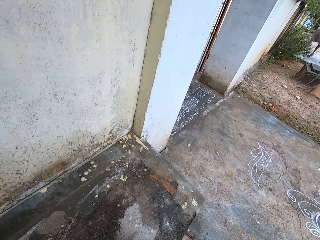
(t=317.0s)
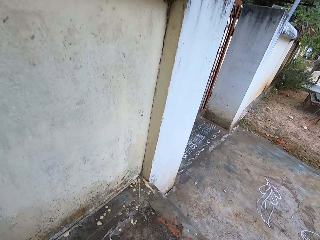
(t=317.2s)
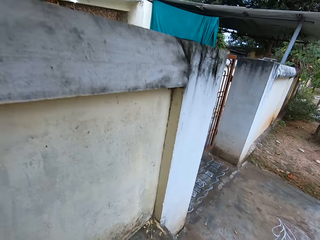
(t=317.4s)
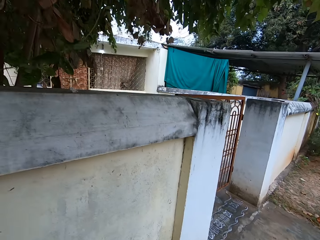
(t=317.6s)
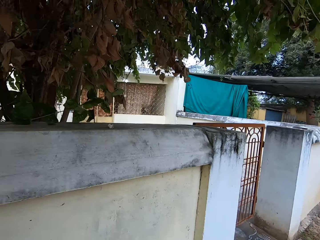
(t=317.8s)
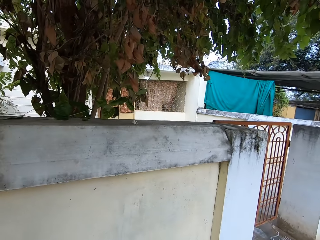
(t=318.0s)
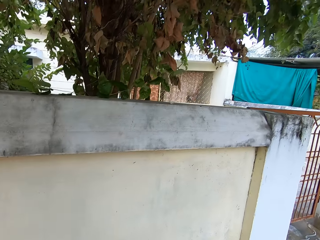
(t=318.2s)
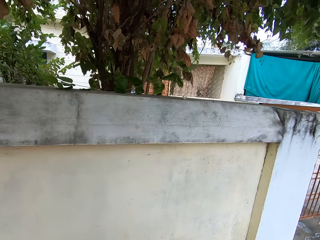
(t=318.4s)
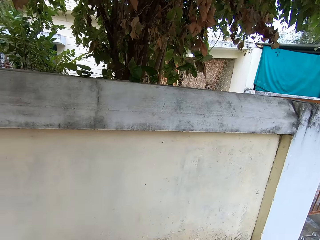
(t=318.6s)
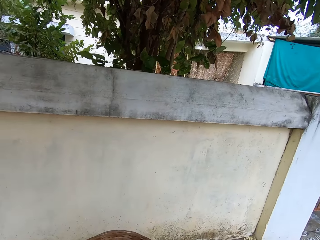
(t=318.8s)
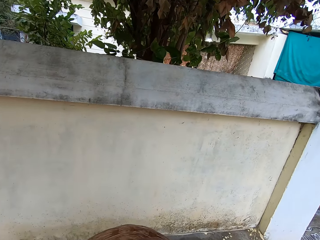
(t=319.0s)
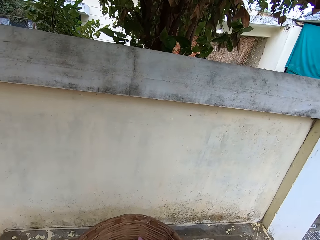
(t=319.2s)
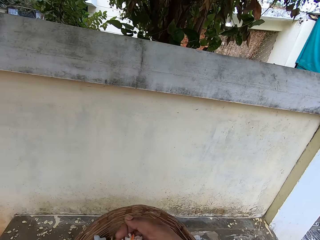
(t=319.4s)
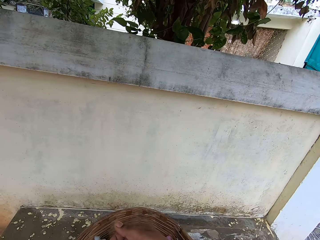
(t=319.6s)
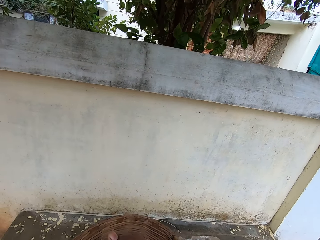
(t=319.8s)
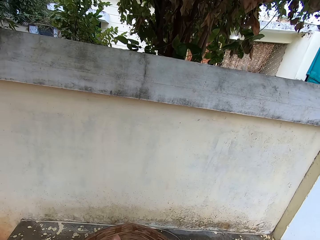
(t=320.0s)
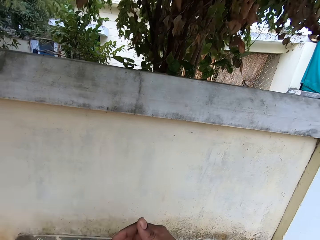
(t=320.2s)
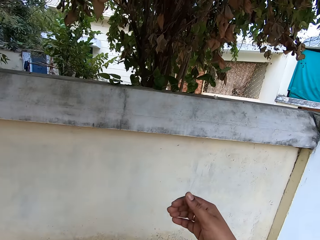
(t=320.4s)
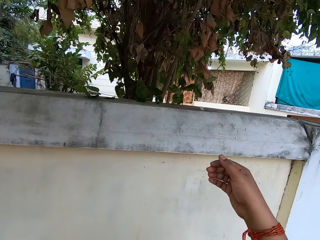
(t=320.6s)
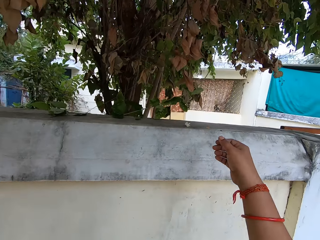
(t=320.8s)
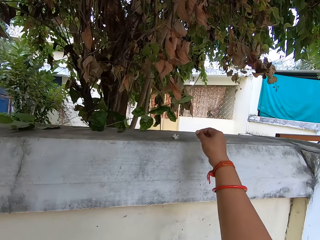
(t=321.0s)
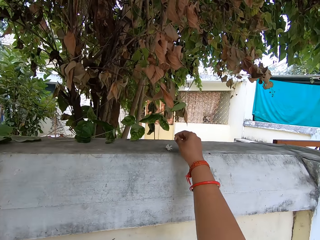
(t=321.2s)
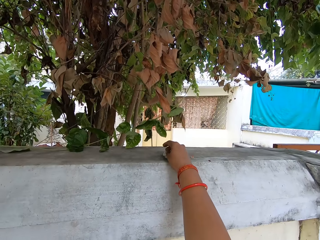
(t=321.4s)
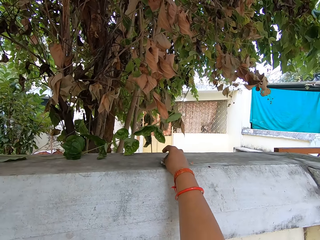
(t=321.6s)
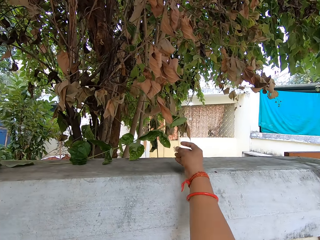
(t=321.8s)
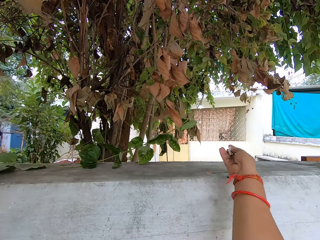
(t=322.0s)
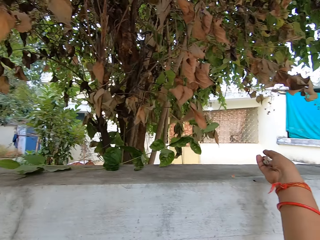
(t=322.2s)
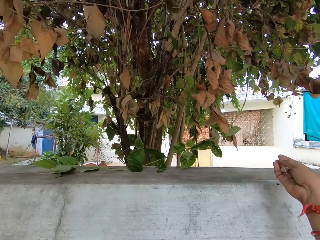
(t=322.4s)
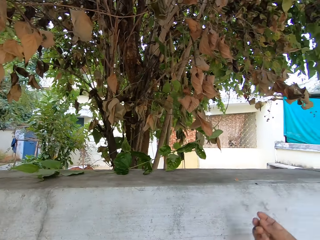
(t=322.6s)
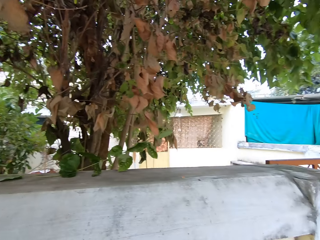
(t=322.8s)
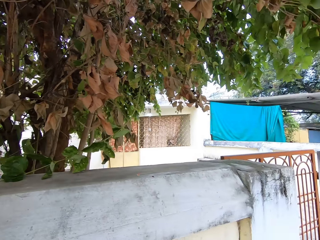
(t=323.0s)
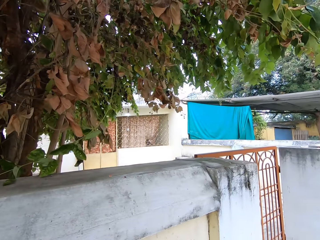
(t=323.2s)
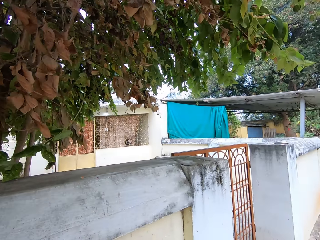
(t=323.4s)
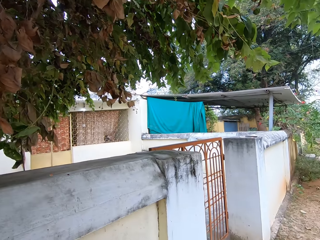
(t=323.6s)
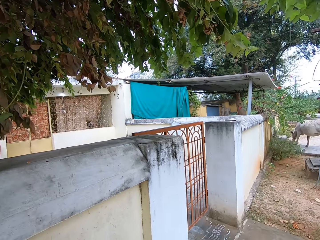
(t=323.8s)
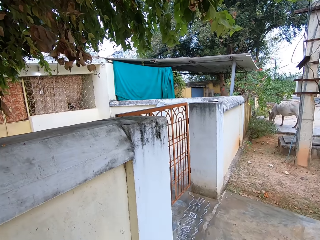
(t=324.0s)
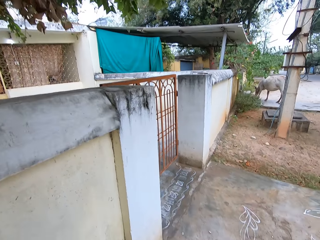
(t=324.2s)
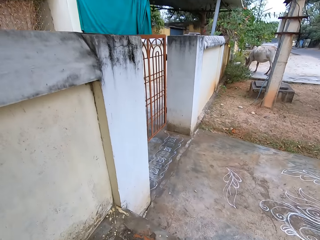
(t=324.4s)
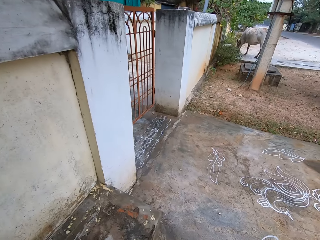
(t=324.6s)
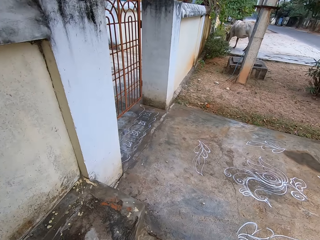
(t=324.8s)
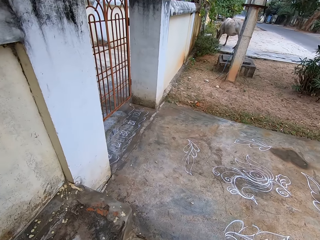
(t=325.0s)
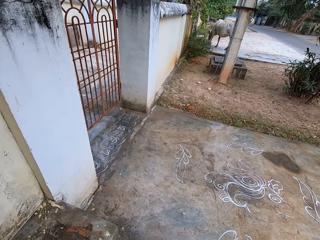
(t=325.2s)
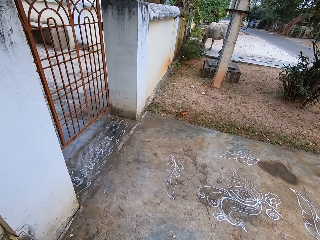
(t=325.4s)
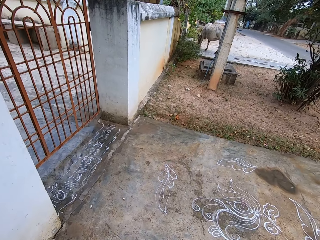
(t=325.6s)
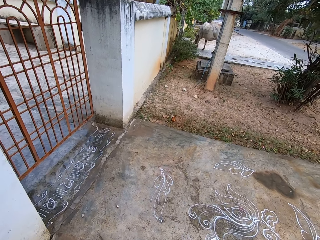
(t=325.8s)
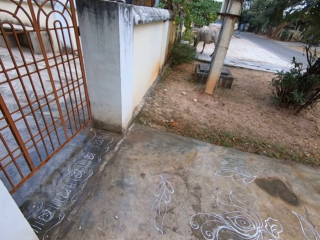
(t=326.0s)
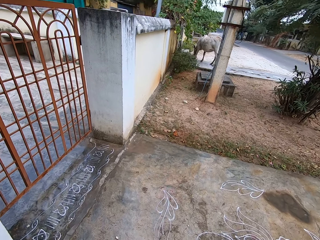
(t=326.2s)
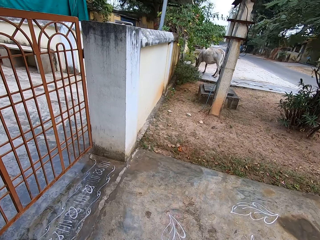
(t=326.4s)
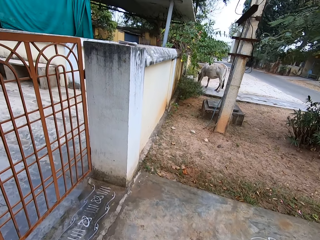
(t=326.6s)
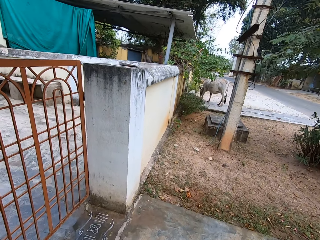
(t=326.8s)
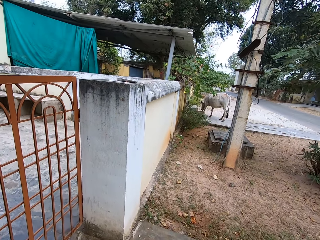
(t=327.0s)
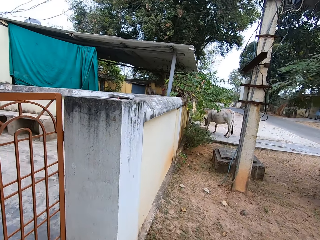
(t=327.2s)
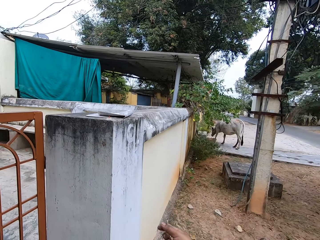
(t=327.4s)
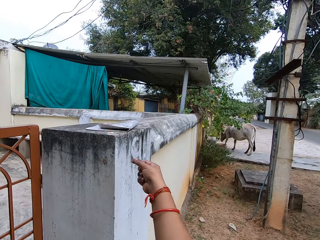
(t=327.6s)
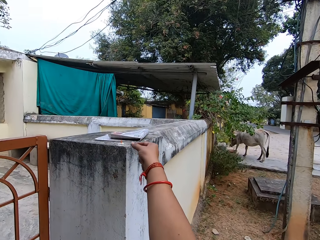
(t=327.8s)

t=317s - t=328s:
The camera wearer places the flowers in the basket. They pick a flower from the wall. They walk on the pavement.

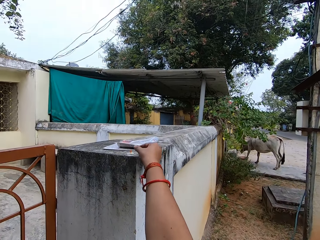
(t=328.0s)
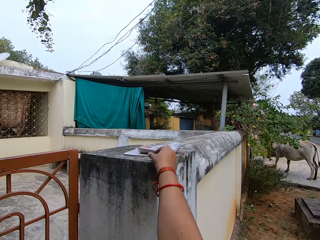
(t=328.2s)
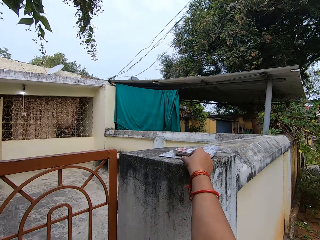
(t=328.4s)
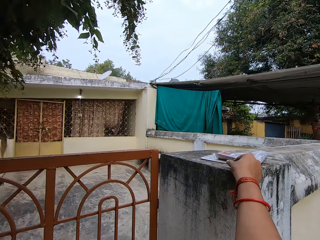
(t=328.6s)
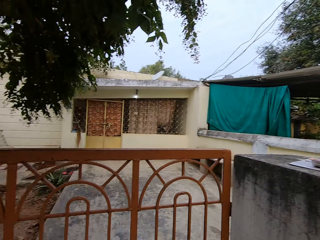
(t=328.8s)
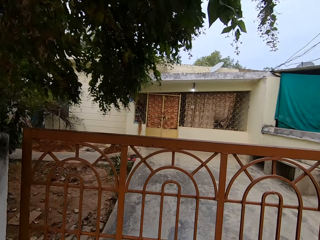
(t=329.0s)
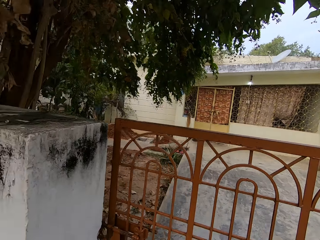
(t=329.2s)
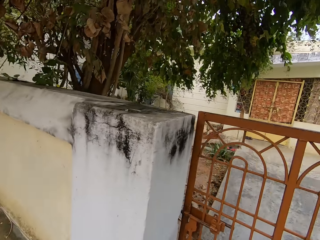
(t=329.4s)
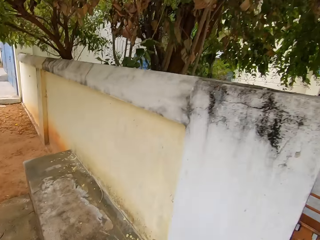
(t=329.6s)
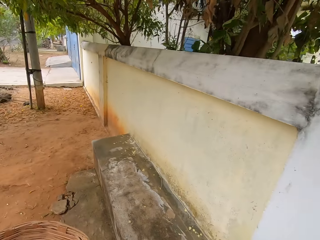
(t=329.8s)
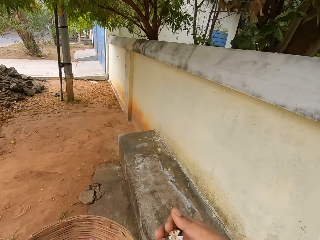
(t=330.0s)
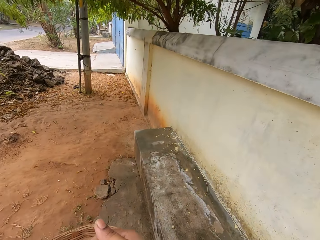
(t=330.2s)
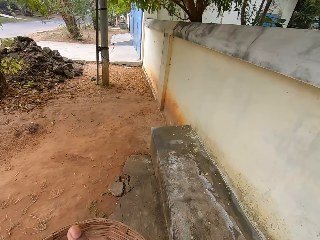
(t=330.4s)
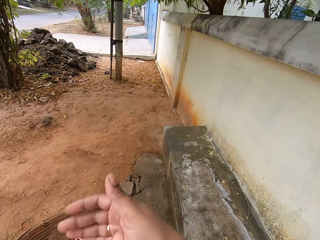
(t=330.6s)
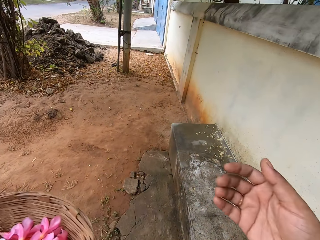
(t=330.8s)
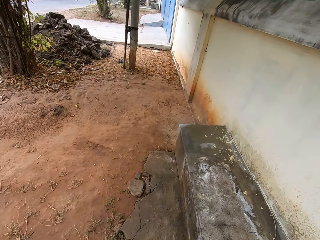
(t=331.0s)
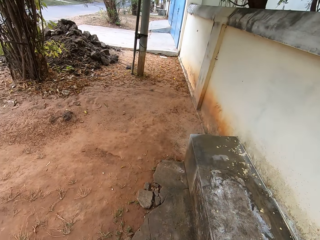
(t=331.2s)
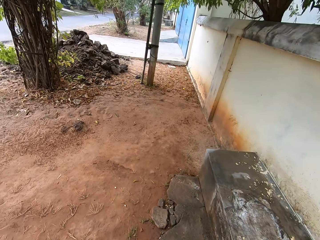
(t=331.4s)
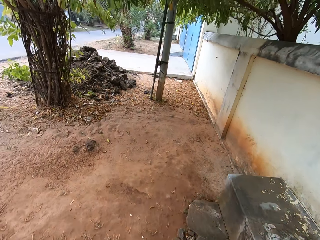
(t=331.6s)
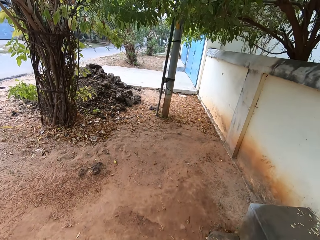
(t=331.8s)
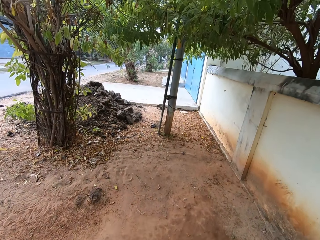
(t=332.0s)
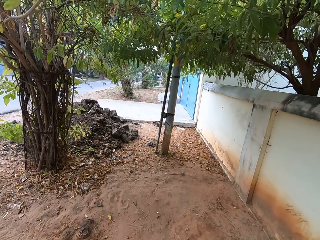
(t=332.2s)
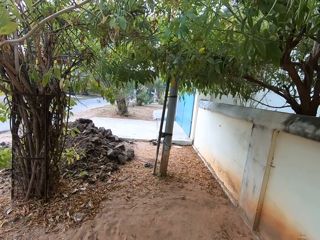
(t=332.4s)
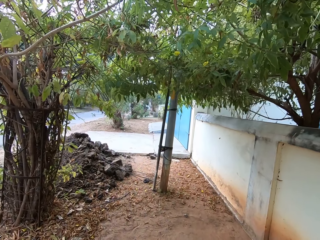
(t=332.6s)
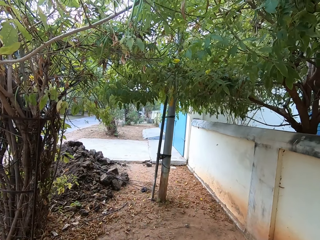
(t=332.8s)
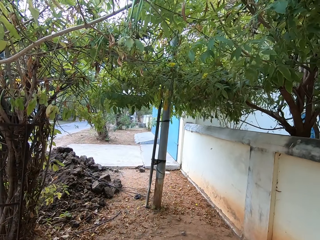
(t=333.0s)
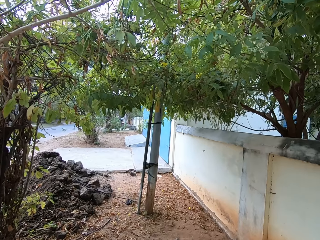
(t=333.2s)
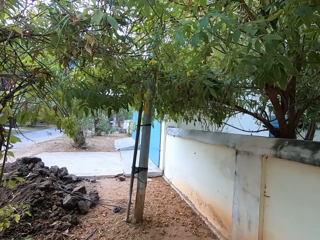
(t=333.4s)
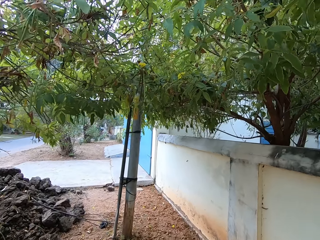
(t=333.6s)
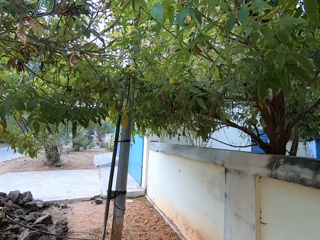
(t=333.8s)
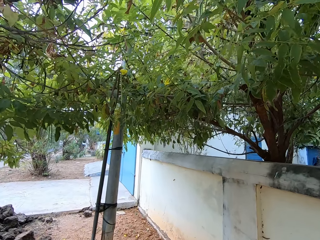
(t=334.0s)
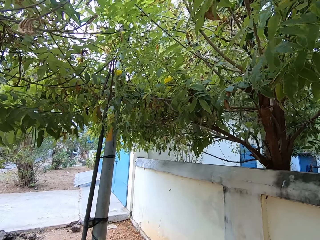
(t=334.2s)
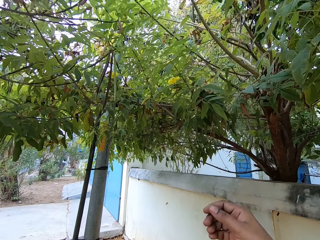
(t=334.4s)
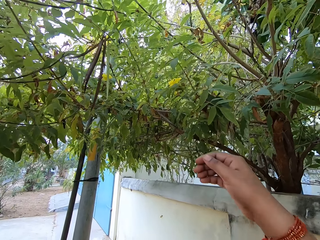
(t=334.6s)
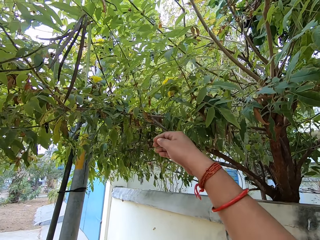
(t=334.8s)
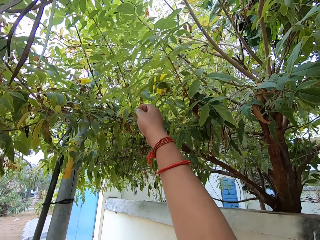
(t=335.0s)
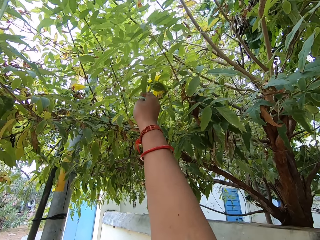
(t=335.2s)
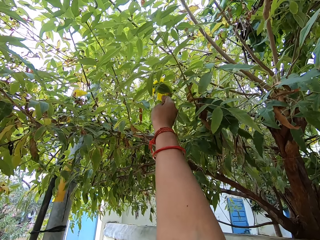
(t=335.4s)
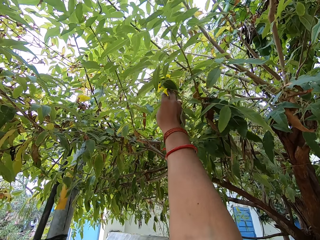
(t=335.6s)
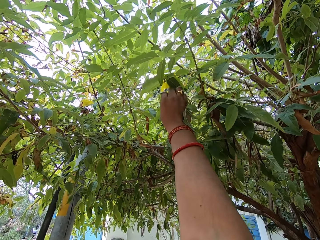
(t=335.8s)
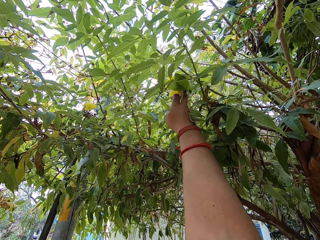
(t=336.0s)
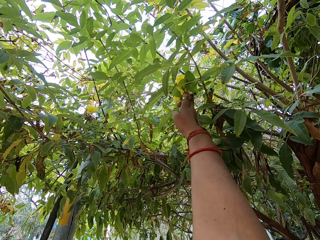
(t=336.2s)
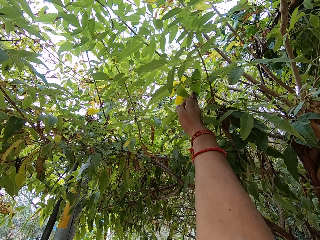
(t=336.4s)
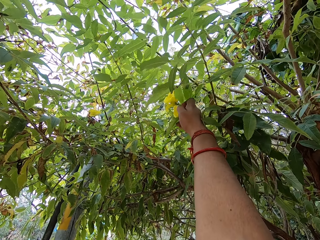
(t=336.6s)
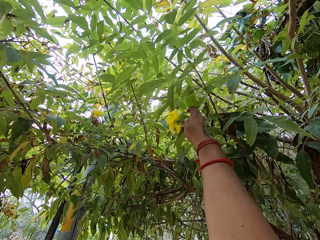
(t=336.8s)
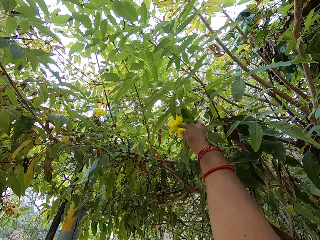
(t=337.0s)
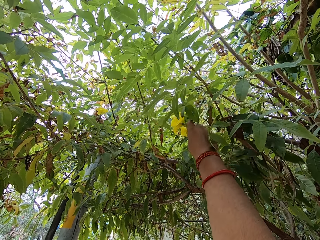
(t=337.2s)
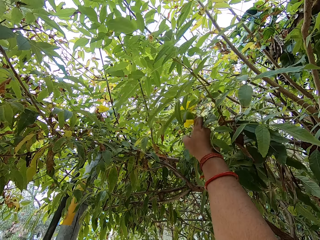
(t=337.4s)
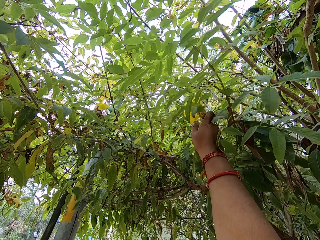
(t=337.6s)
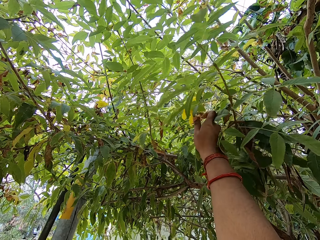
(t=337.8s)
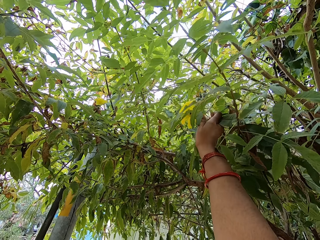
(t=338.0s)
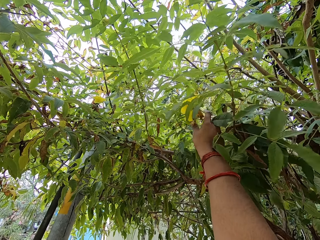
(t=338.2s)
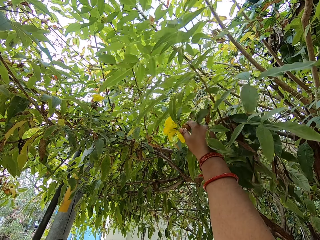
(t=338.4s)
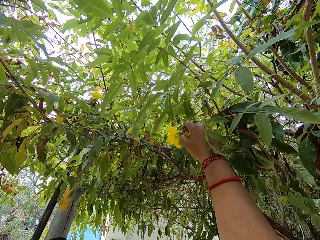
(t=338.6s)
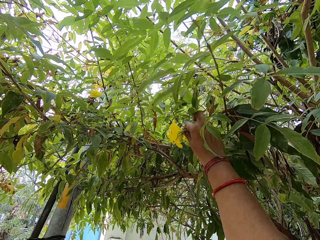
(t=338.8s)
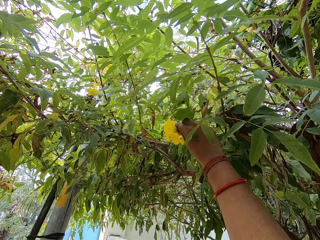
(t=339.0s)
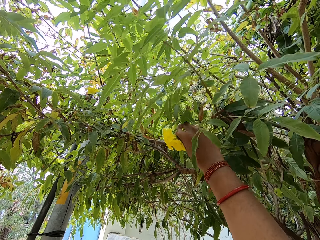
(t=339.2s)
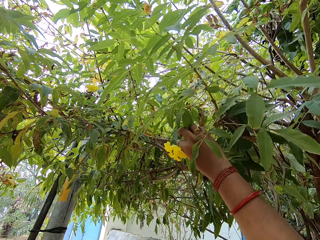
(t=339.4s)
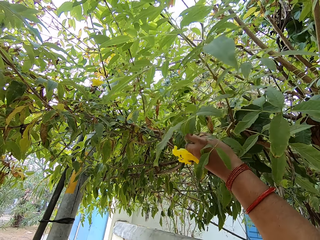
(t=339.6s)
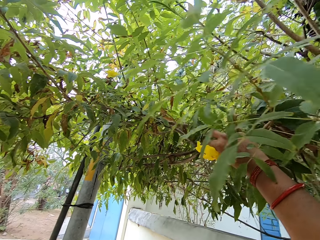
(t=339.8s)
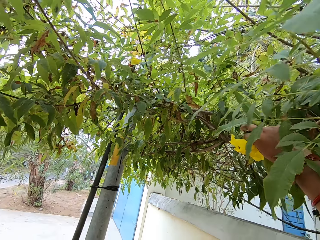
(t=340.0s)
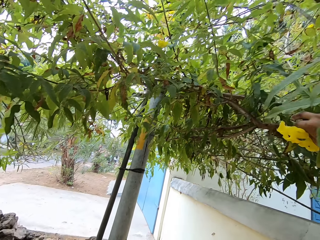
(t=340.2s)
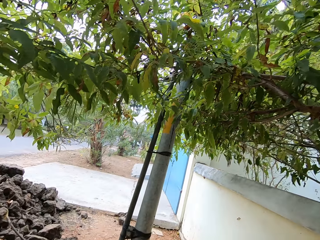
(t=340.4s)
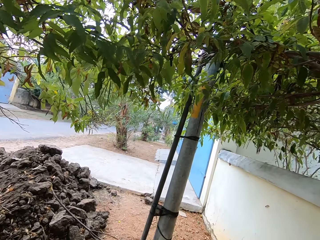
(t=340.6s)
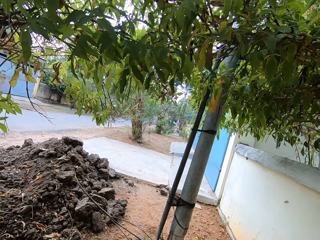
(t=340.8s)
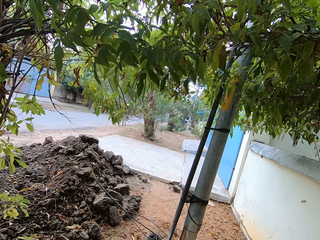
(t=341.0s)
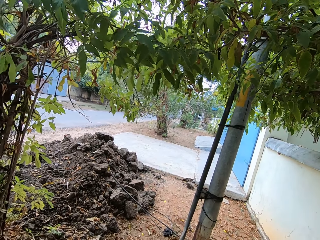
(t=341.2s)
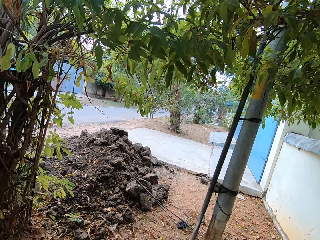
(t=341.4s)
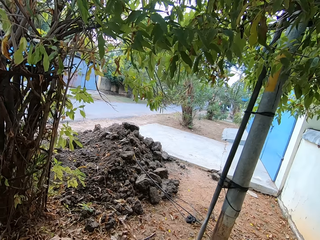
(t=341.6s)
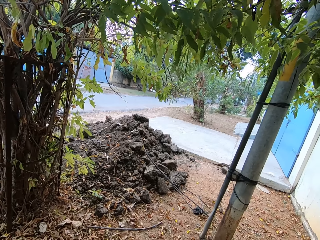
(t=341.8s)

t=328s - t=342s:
The camera wearer picks a flower on the wall. They place the flower in the basket. They walk toward the tree. They pick flowers from the tree.
